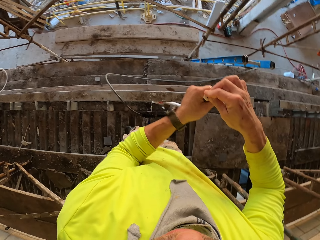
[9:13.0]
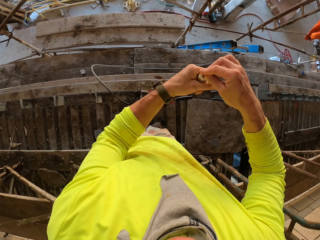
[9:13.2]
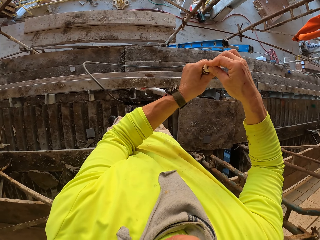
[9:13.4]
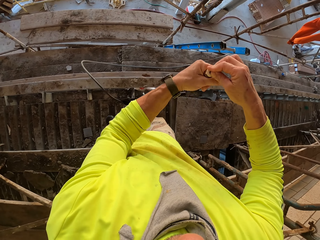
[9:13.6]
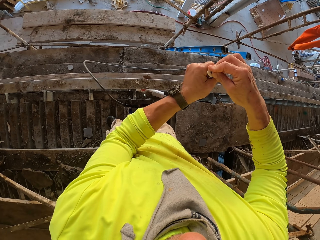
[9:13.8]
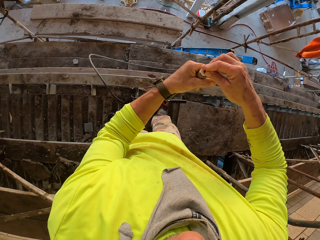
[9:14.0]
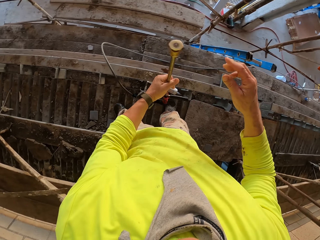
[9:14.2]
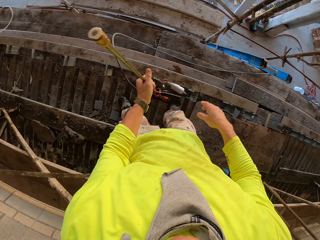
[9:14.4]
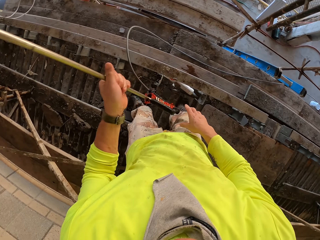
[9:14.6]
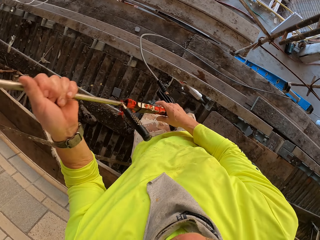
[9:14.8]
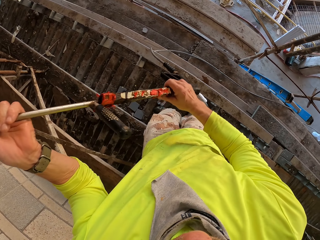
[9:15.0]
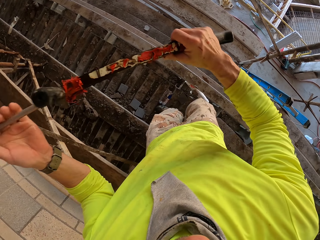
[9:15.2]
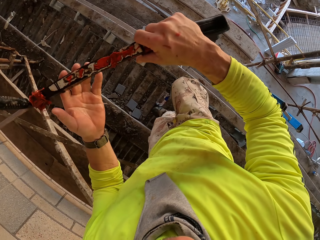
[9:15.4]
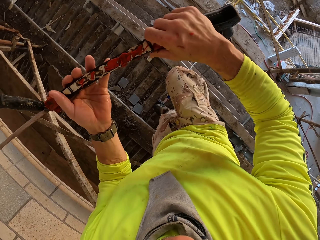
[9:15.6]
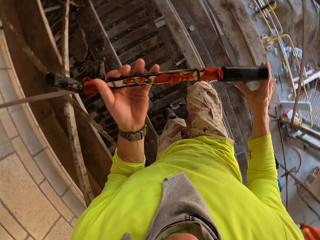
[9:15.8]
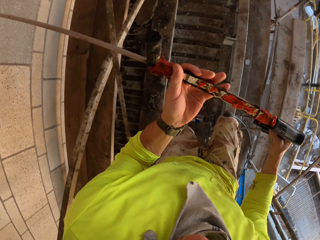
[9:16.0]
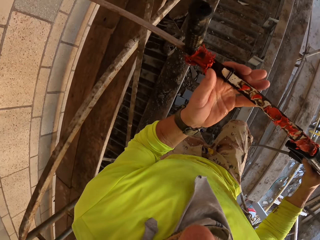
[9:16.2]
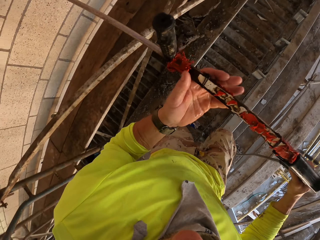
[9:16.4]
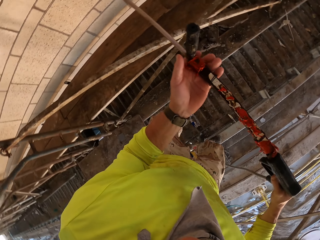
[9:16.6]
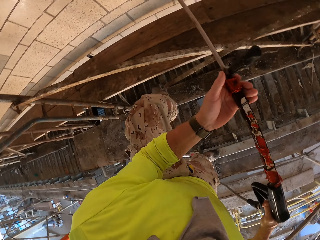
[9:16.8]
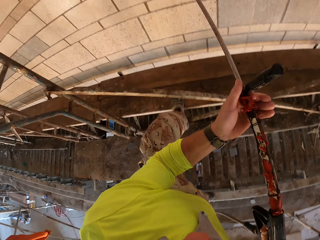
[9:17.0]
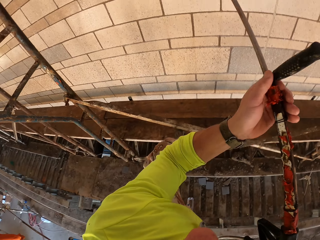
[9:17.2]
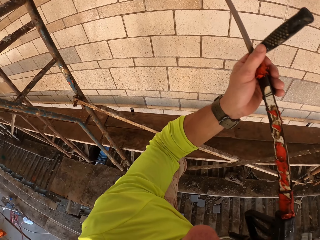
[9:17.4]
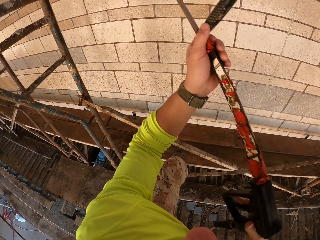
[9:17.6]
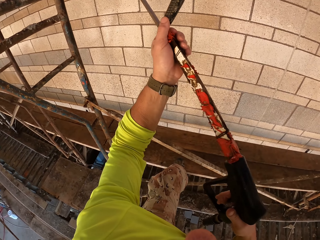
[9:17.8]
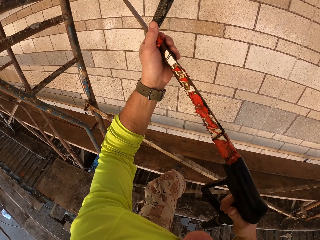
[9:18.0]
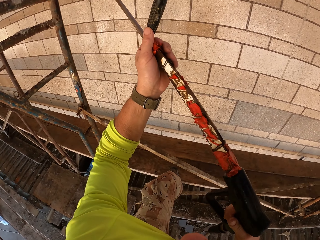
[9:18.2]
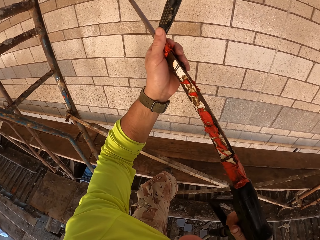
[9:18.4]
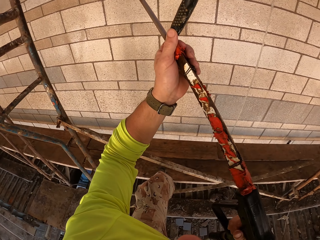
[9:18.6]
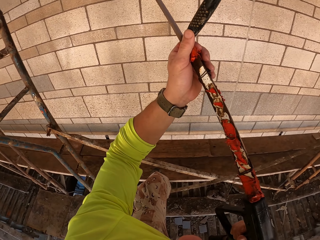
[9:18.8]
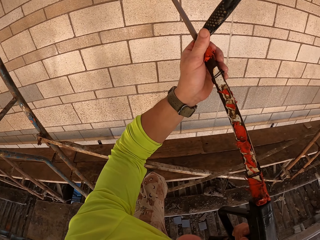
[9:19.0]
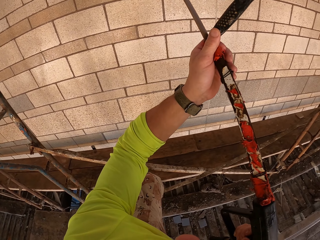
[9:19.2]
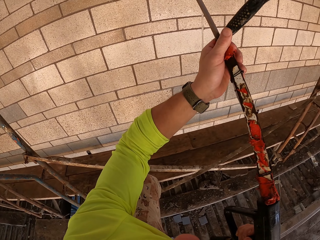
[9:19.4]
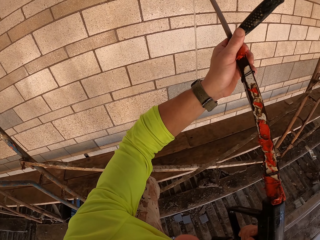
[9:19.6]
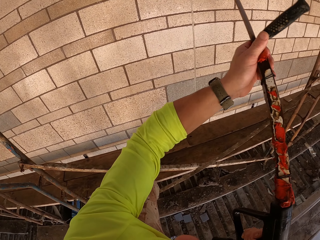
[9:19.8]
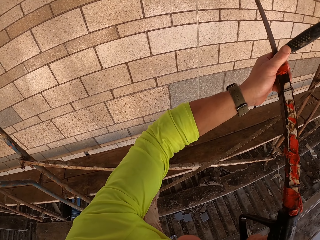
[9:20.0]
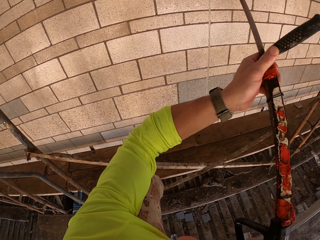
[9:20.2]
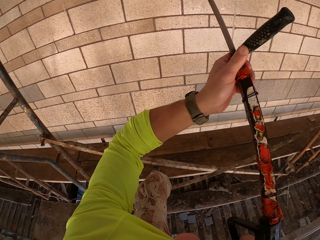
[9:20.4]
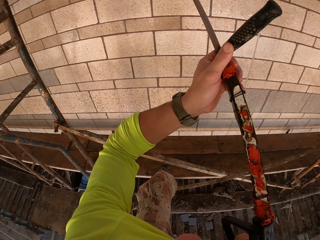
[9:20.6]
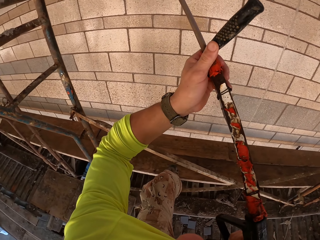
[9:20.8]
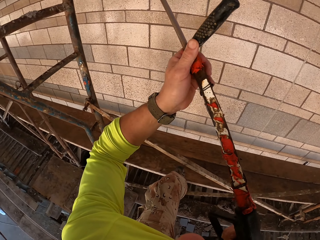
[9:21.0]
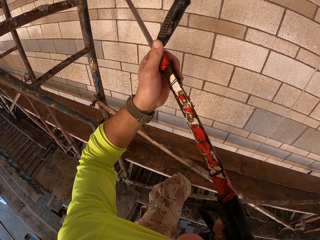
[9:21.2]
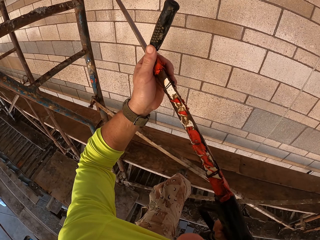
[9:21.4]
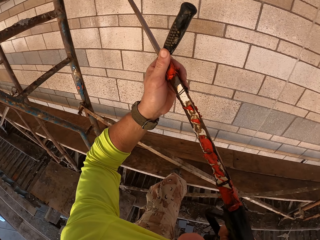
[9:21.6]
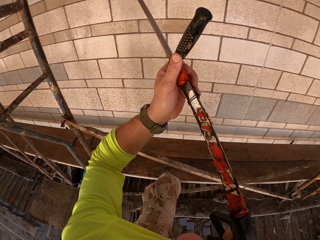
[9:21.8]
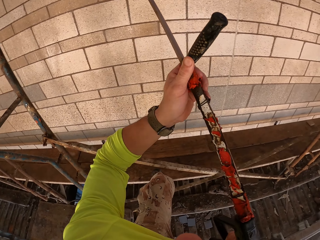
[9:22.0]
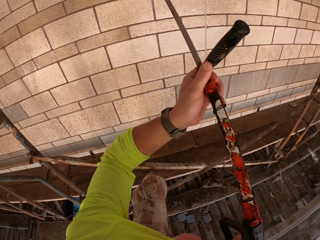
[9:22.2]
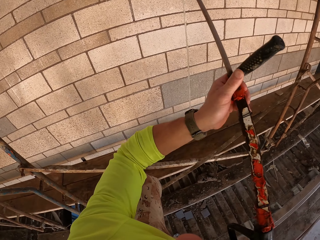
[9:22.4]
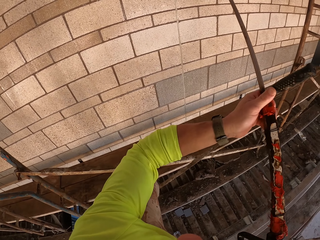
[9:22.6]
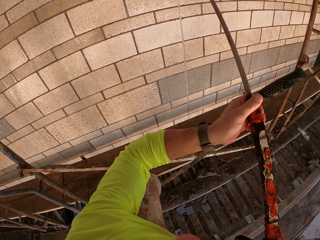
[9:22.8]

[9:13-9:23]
The camera wearer holds the Loctite pl3. They turn to the side. They spray the water on the wall with the Loctite pl3.

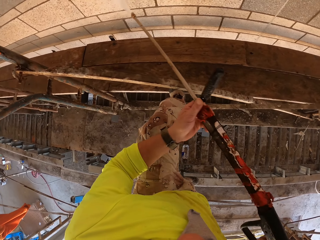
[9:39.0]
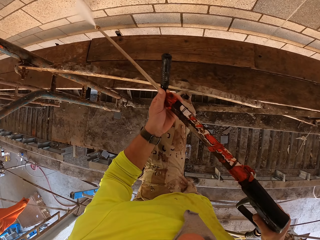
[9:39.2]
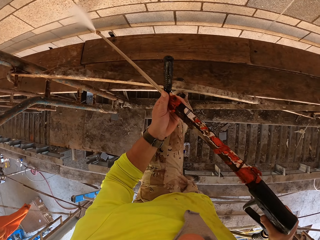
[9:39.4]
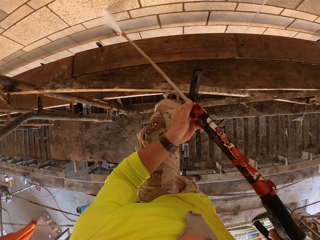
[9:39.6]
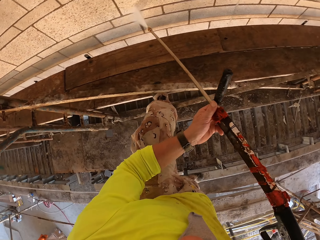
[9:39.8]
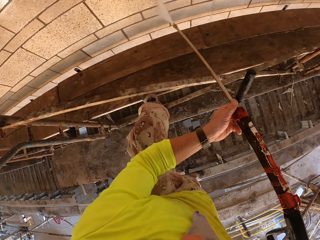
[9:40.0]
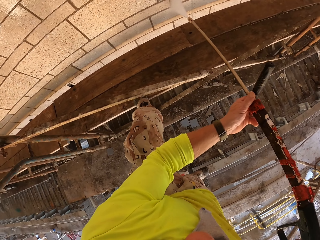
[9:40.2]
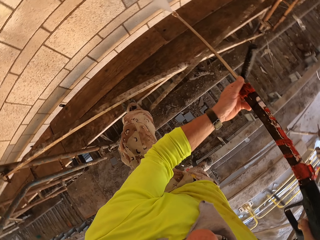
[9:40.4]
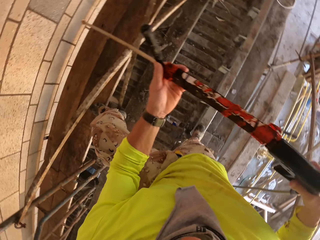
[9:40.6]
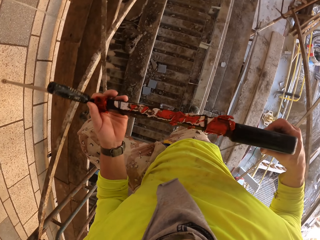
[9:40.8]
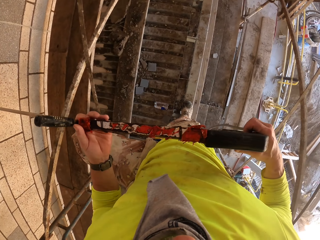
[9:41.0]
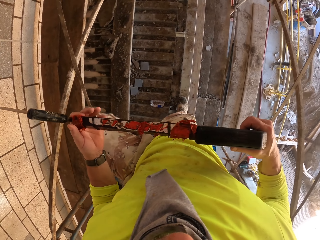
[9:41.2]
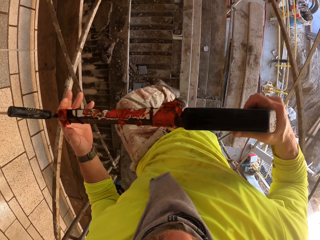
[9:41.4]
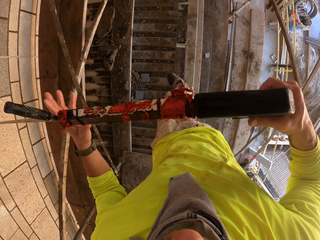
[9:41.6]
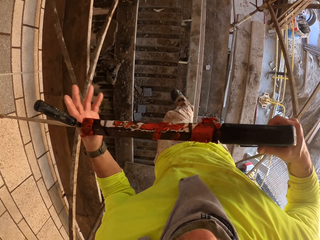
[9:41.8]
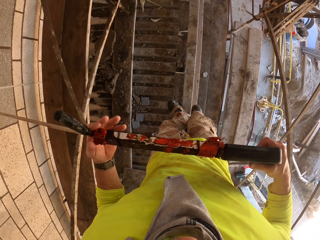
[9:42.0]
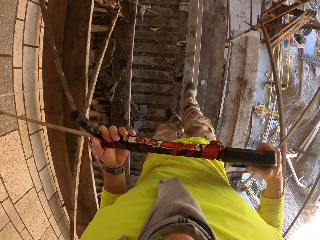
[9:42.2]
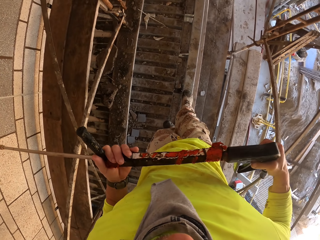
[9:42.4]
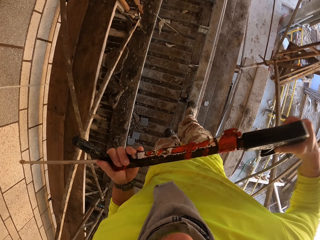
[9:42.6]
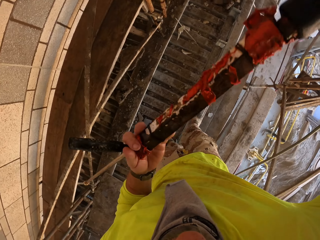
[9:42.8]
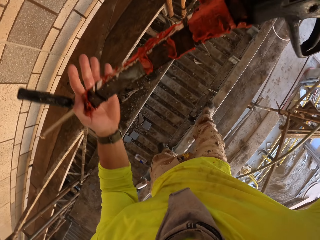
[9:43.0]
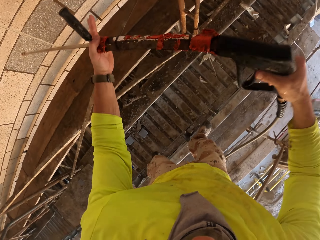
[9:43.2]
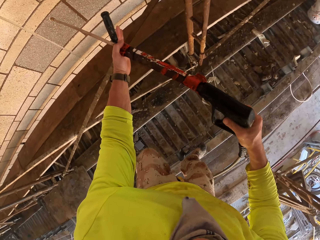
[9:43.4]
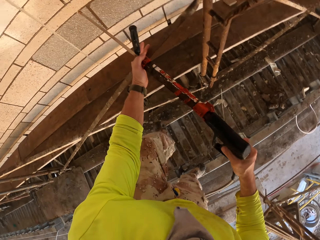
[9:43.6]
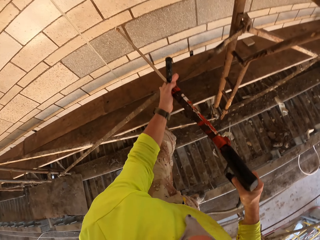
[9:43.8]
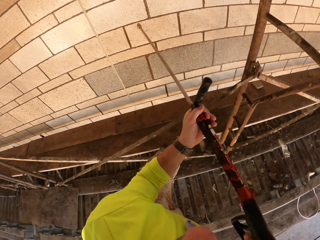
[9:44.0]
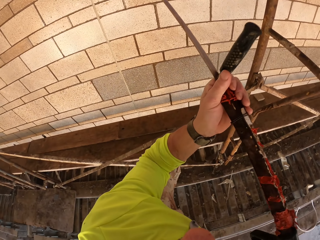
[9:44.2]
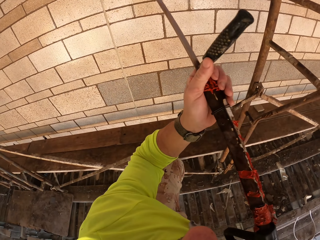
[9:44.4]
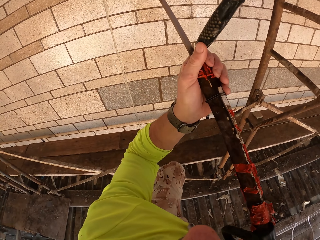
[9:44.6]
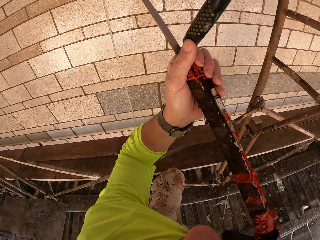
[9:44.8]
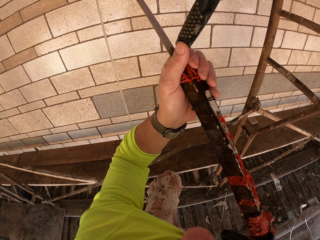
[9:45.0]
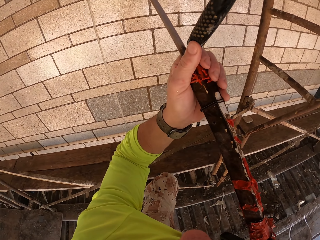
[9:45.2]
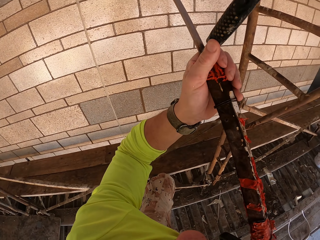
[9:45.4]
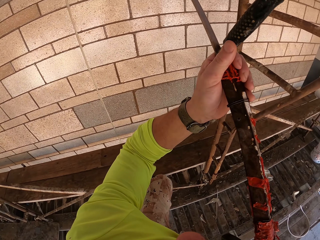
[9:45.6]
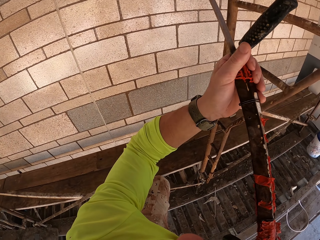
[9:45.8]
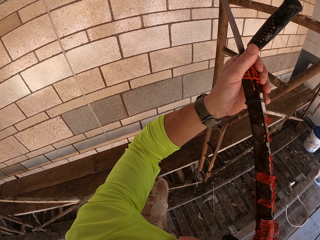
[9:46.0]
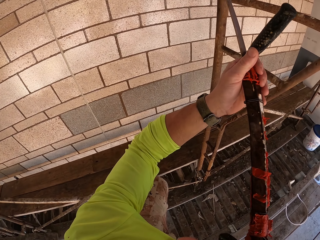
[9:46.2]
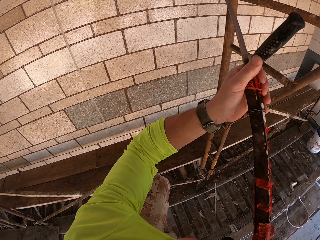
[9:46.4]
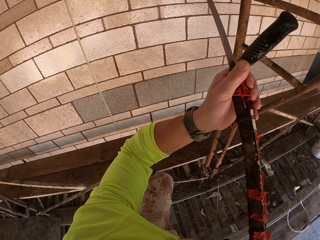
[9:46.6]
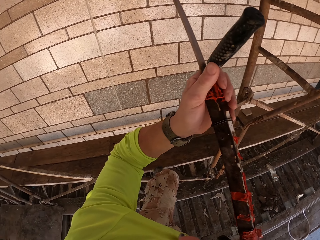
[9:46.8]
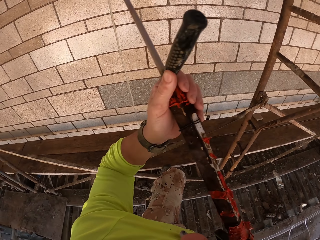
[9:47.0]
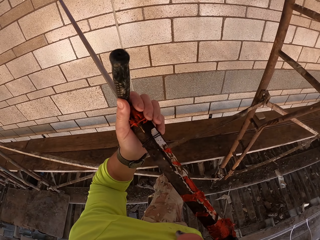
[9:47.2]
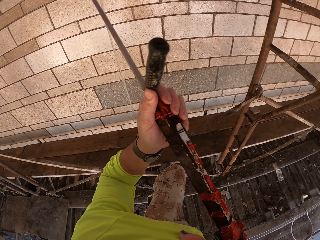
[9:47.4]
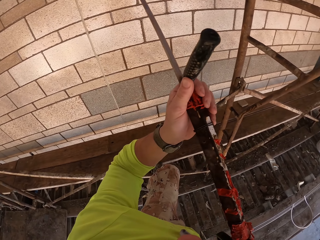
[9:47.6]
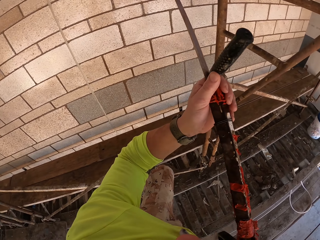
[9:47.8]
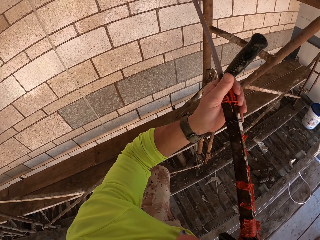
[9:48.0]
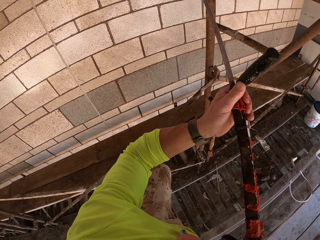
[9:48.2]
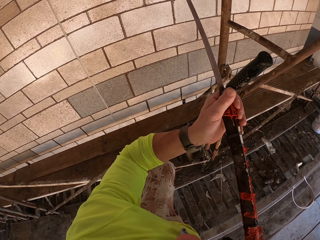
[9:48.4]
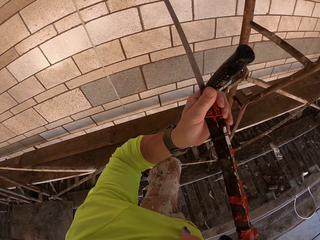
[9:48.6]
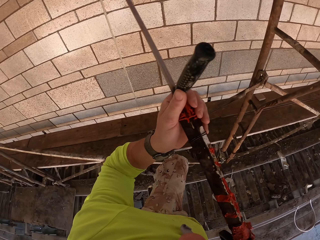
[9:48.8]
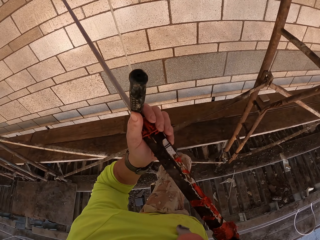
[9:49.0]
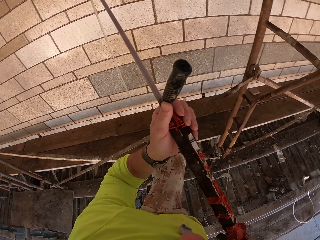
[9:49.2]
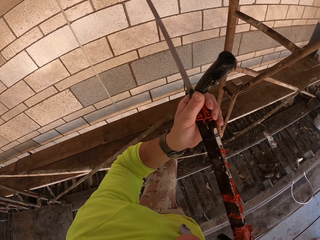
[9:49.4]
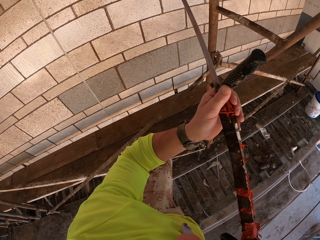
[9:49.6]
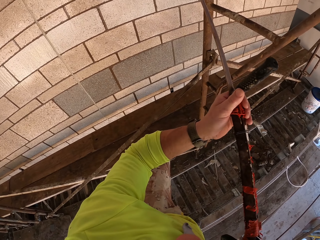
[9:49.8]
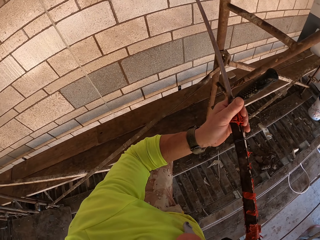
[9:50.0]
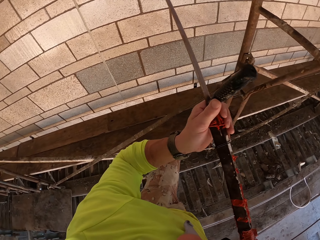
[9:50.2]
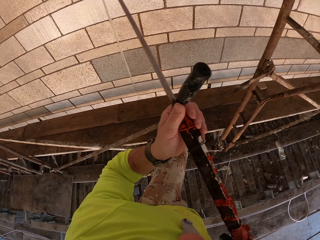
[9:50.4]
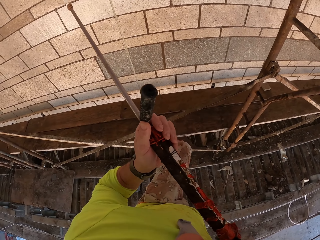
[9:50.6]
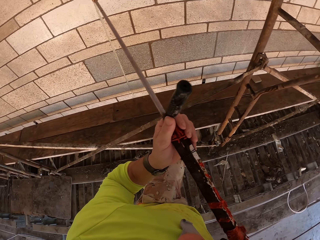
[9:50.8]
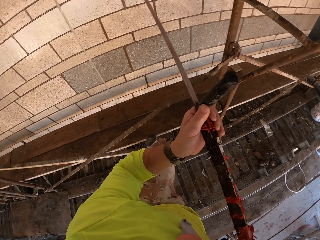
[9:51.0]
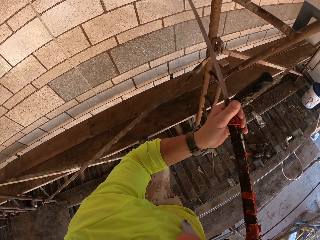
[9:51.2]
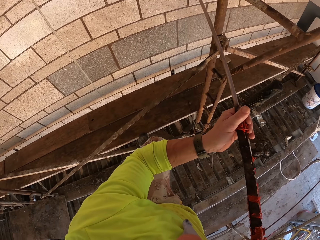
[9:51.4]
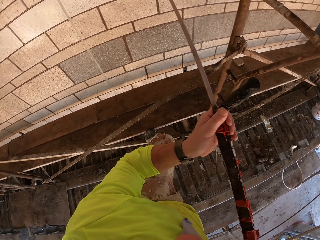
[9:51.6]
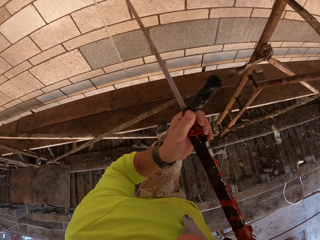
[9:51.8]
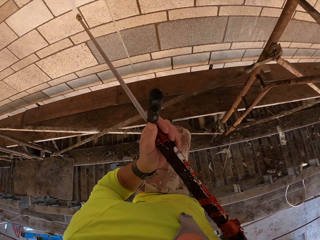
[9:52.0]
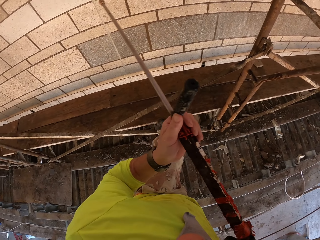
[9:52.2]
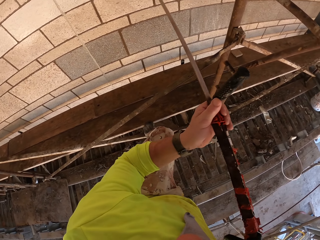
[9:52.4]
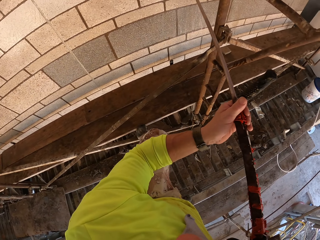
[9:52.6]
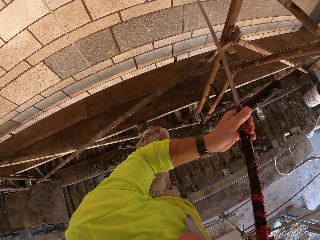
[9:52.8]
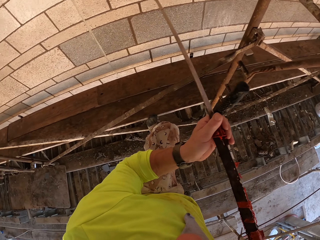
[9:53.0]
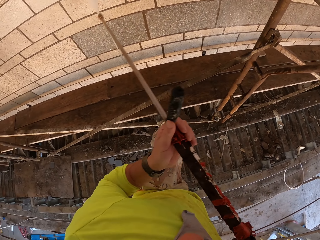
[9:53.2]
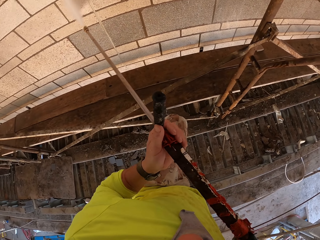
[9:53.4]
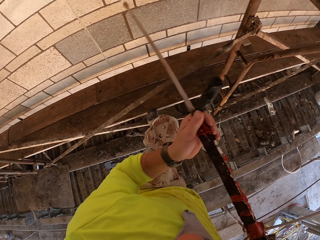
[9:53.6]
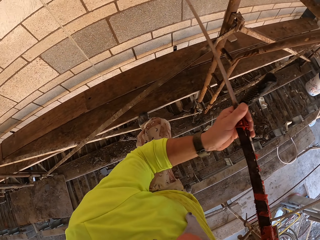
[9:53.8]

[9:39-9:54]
The camera wearer turns to the side. They hold a Loctite pl3. They spray a wall with the Loctite pl3.
